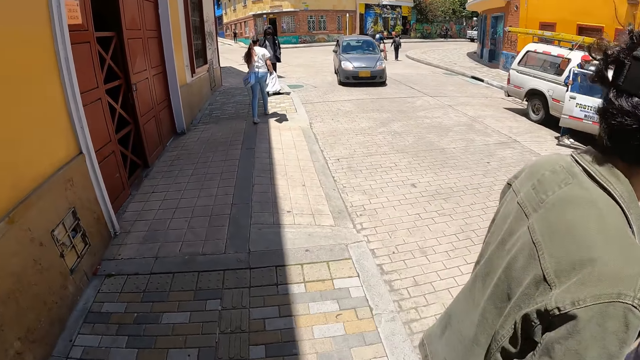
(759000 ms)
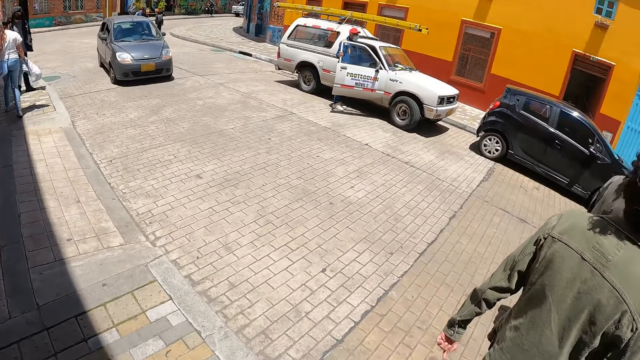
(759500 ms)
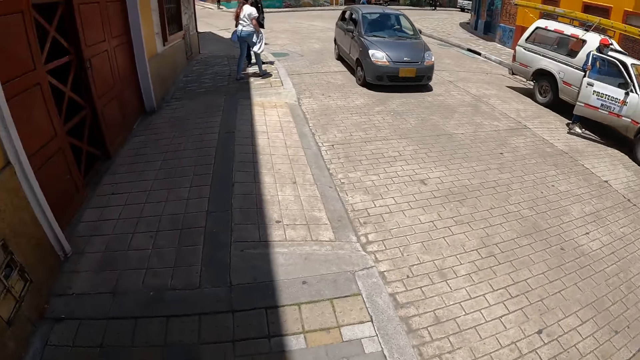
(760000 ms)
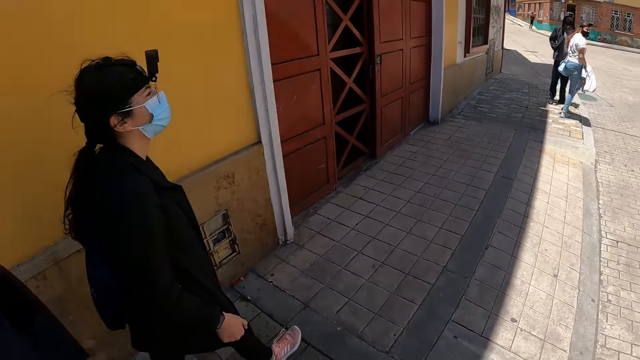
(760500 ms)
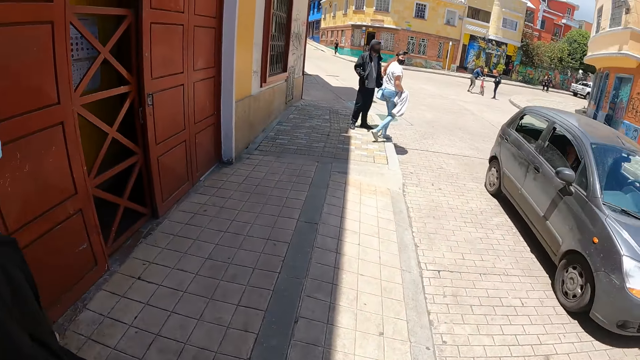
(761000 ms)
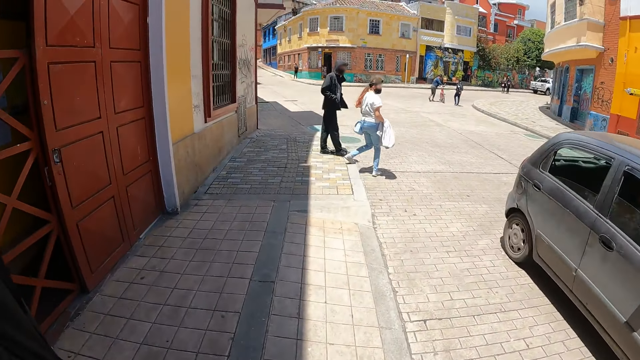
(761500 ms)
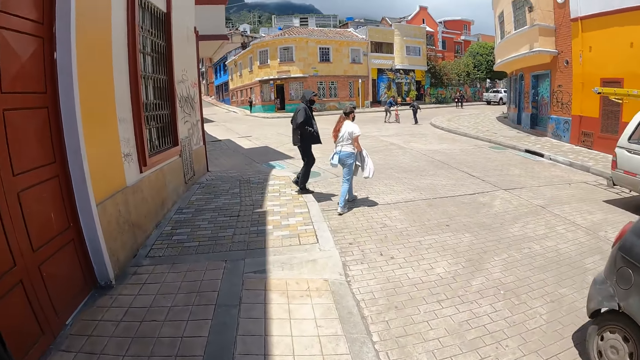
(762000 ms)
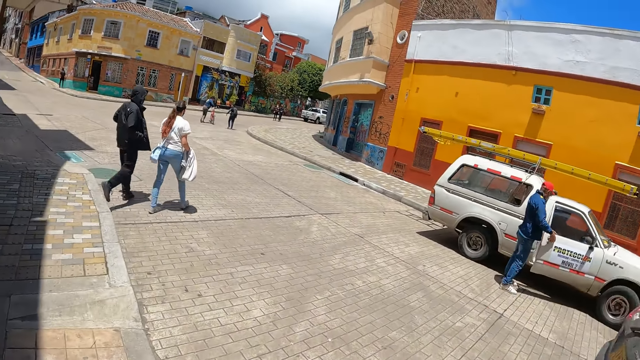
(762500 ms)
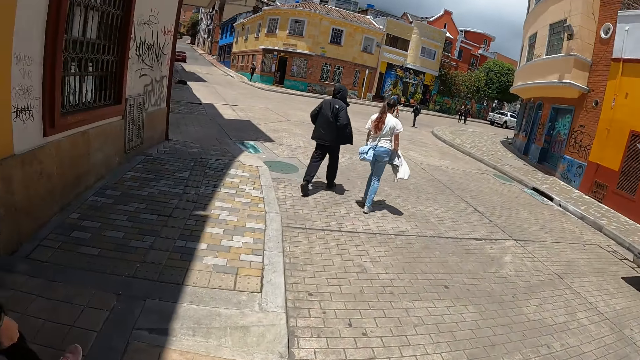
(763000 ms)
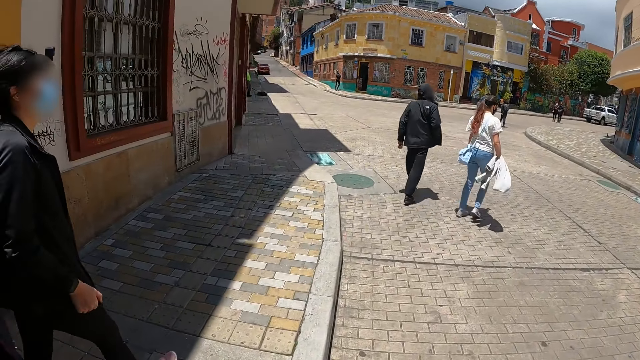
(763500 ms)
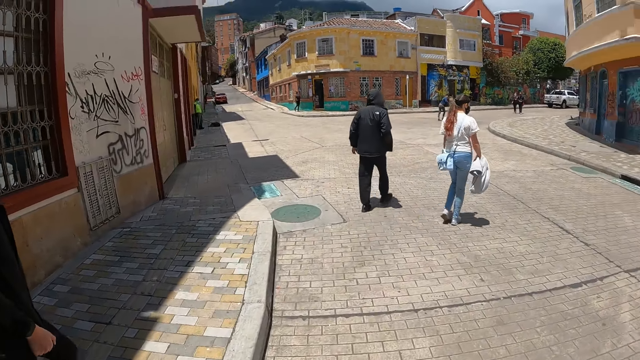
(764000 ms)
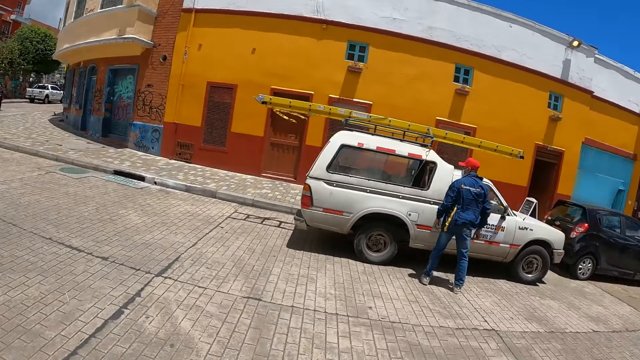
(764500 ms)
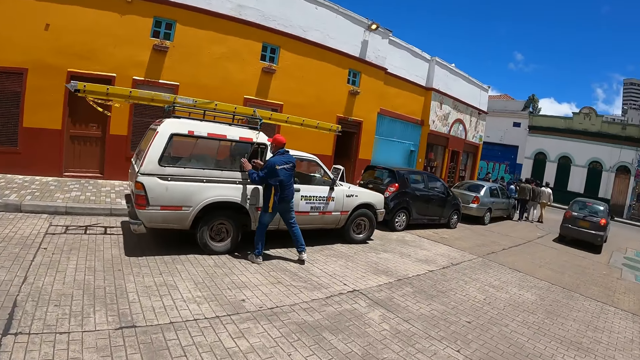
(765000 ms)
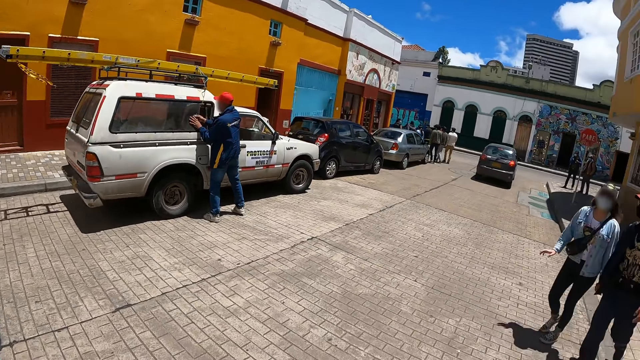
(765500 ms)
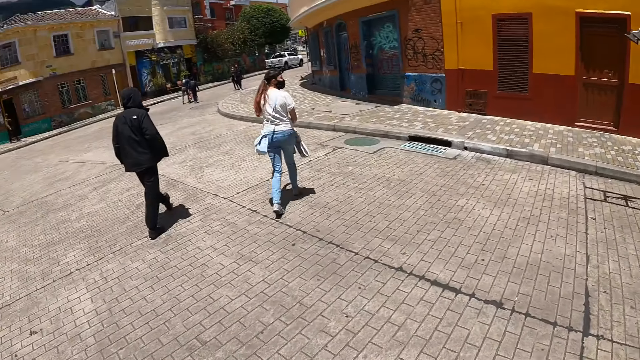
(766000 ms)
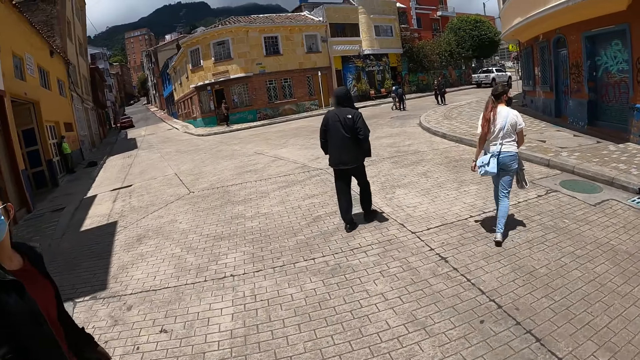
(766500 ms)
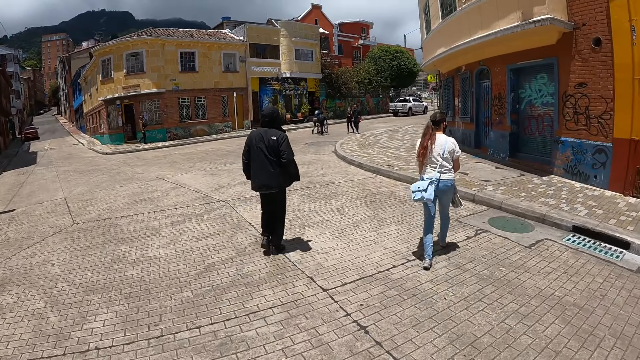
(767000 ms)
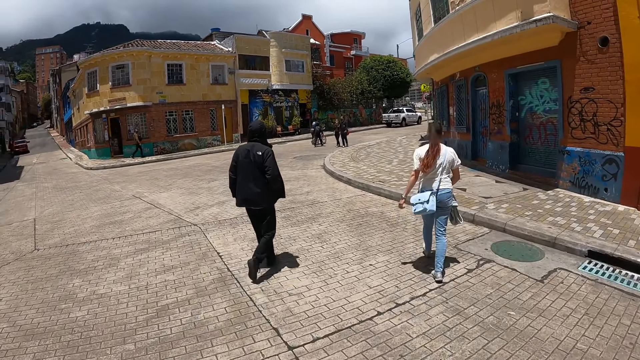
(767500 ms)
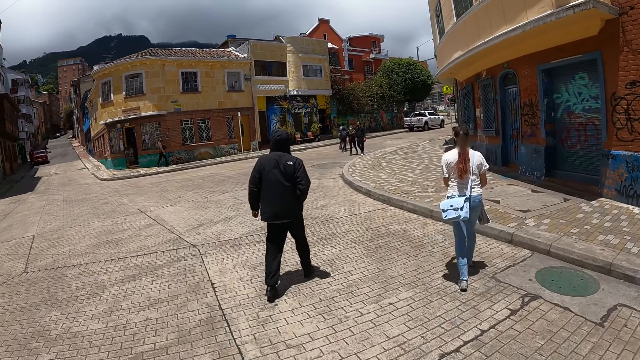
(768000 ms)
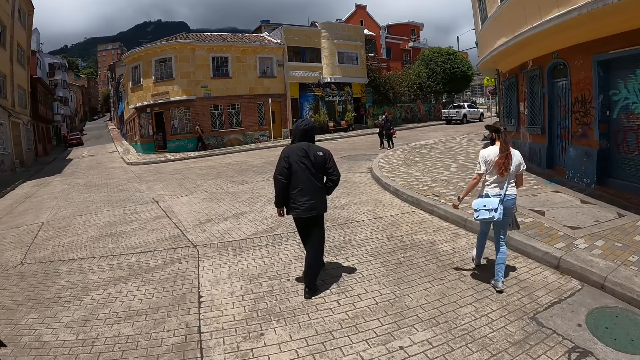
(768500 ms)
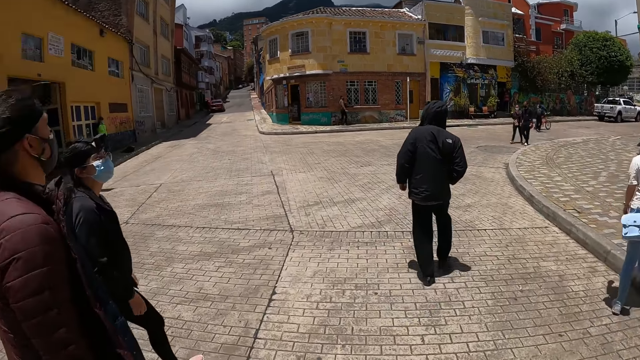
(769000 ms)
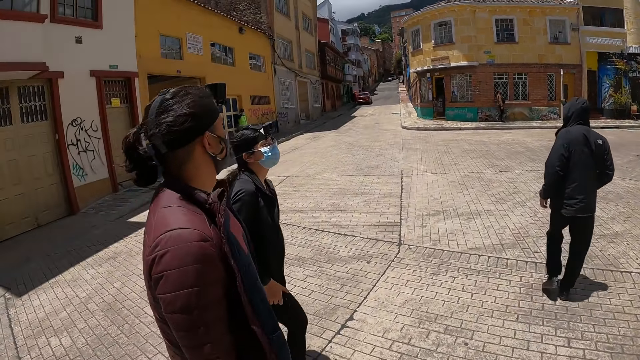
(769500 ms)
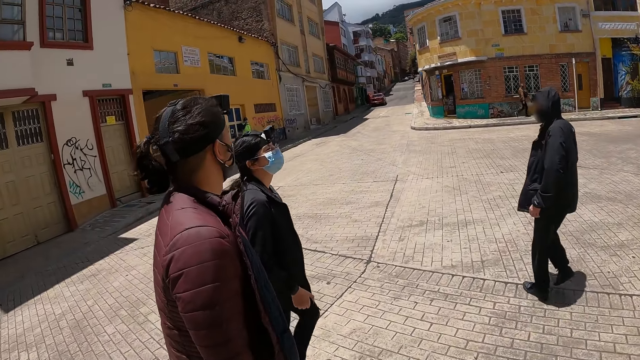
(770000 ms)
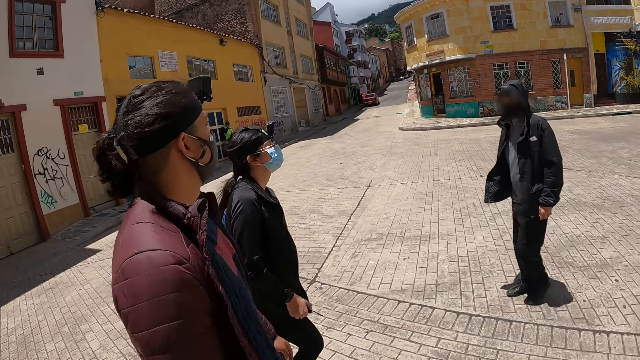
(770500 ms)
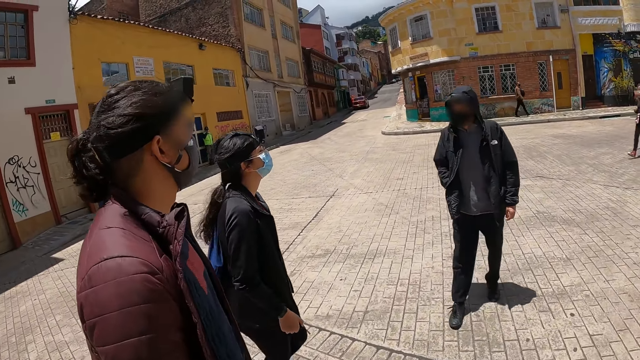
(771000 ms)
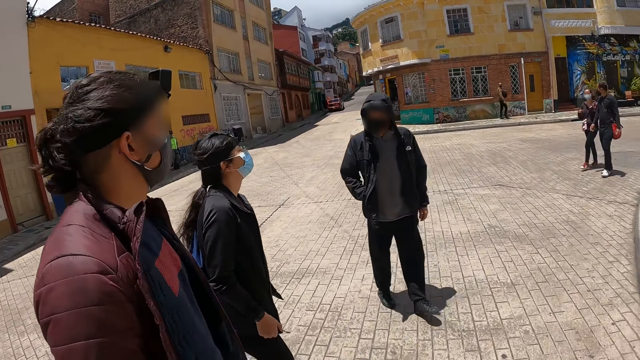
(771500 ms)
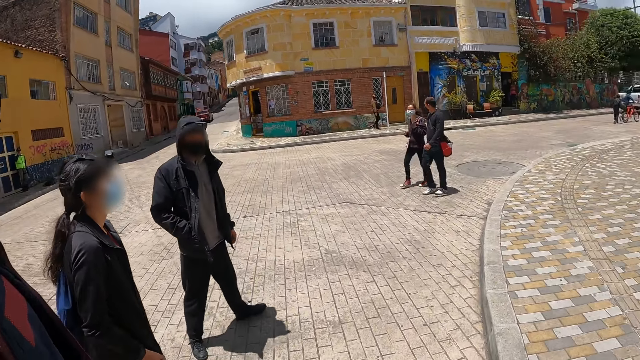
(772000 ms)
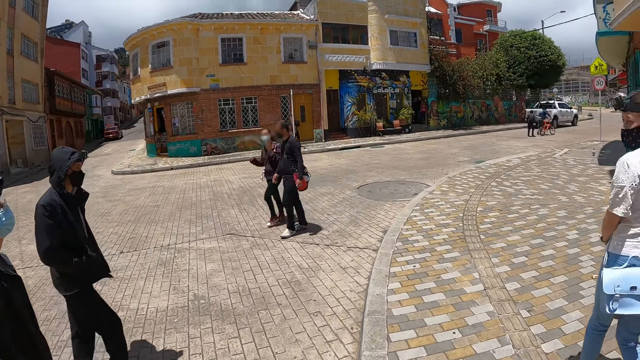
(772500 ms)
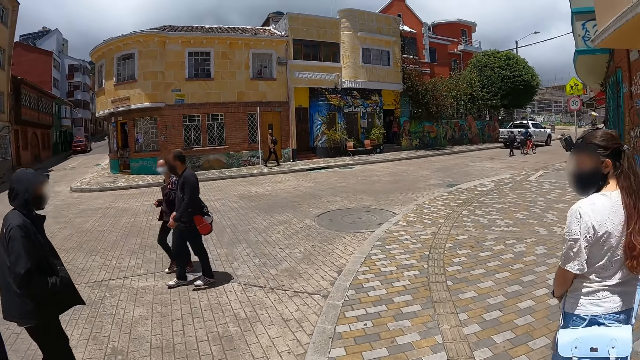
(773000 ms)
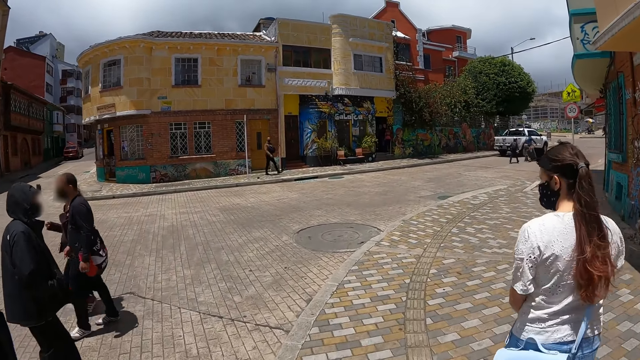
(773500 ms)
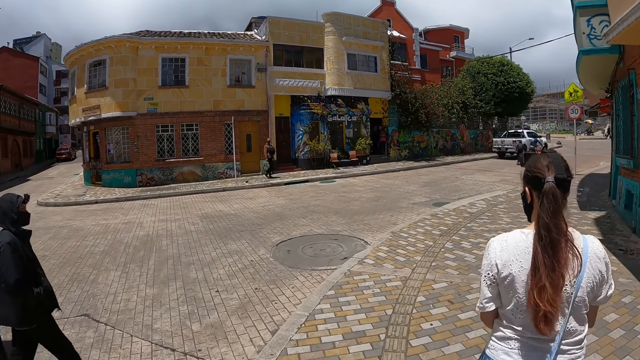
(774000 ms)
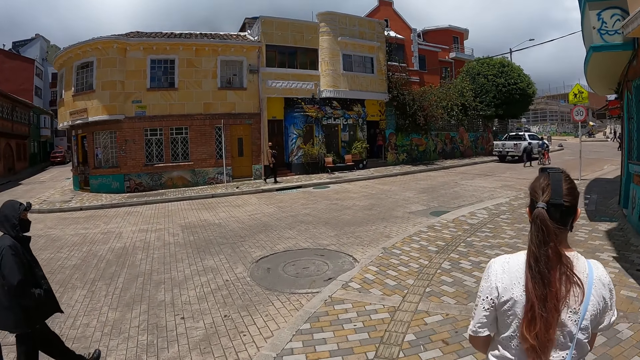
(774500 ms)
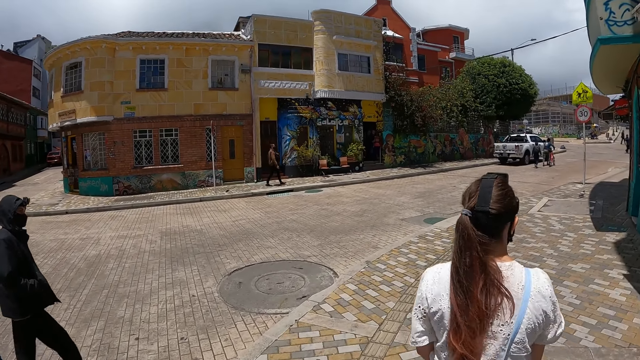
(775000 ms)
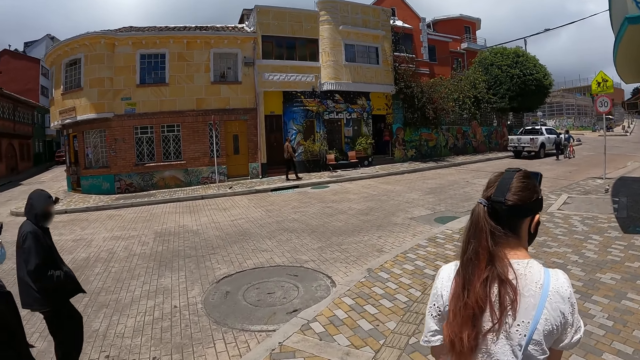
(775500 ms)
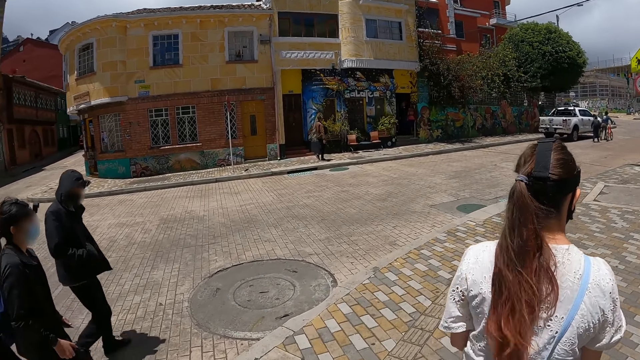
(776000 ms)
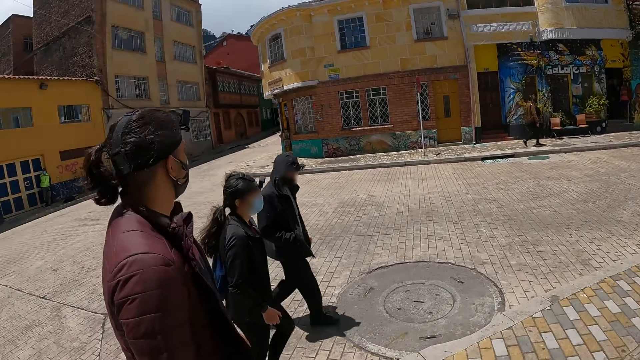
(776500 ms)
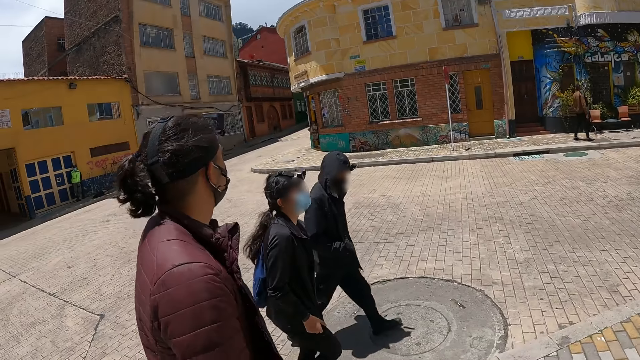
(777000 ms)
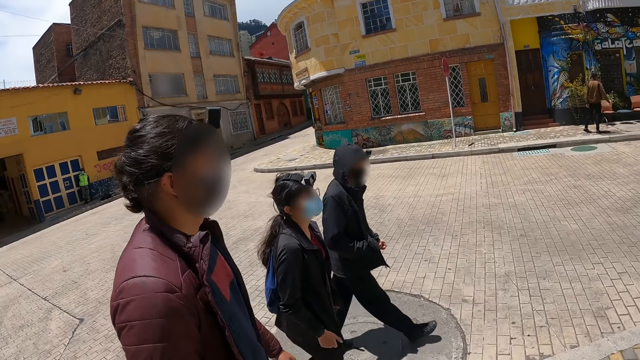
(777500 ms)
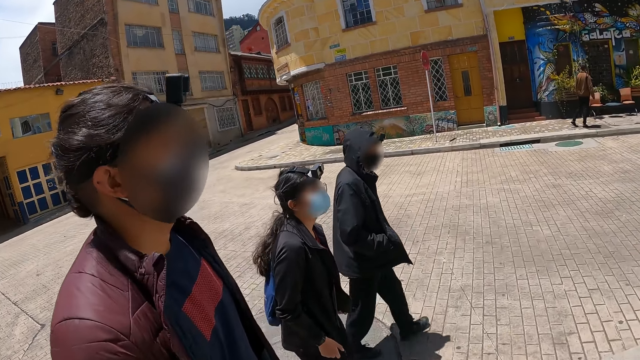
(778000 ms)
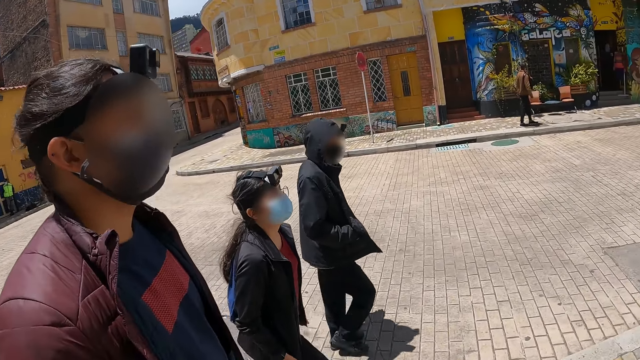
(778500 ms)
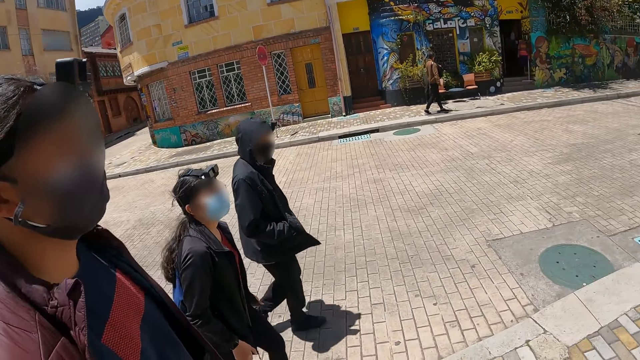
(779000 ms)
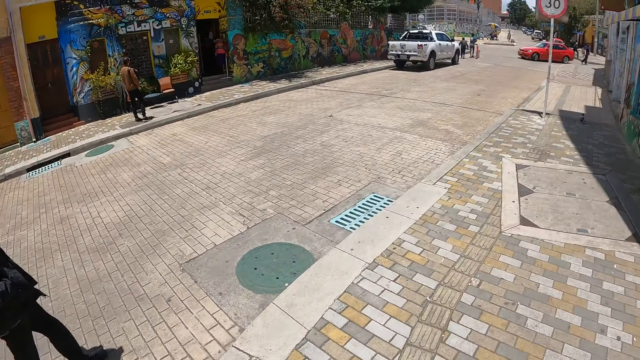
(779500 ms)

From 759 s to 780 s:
The camera wearer walks along the path. They walk on the road. They cross the road. They walk along the path.
